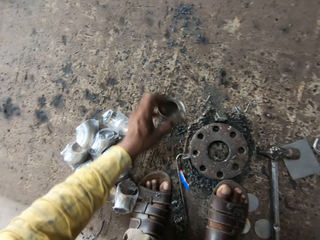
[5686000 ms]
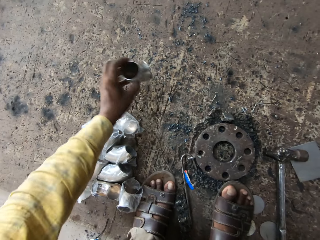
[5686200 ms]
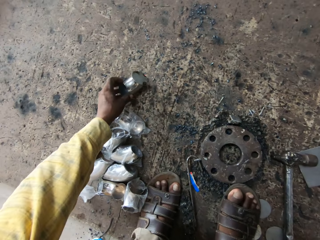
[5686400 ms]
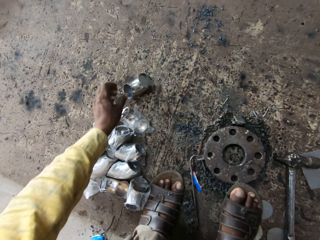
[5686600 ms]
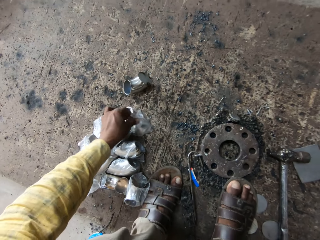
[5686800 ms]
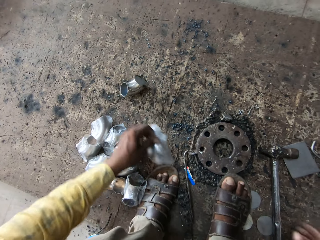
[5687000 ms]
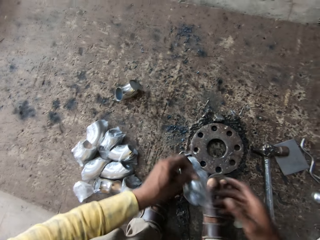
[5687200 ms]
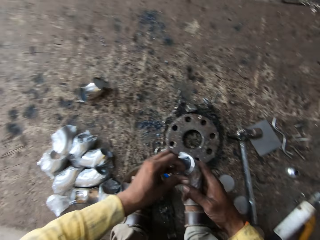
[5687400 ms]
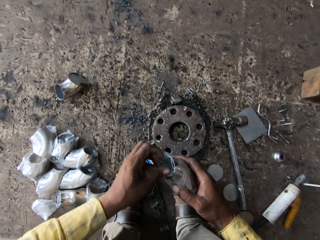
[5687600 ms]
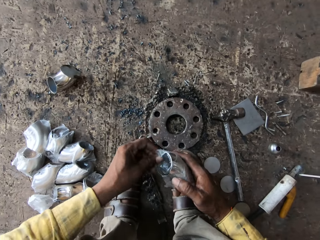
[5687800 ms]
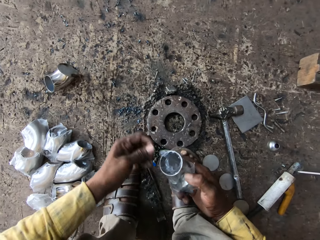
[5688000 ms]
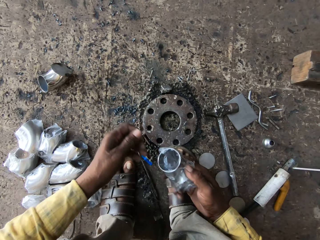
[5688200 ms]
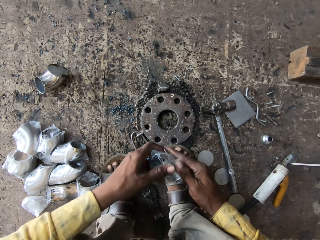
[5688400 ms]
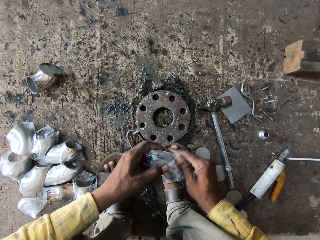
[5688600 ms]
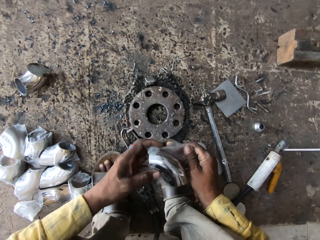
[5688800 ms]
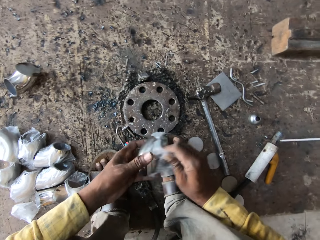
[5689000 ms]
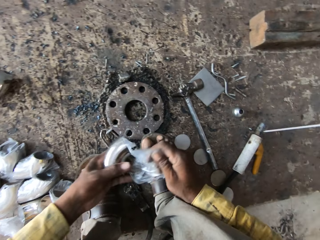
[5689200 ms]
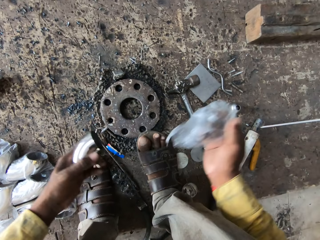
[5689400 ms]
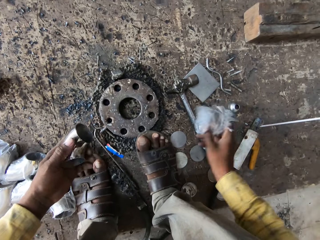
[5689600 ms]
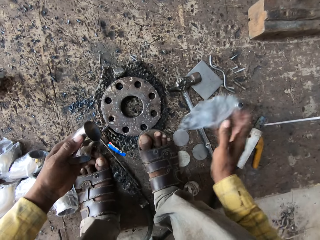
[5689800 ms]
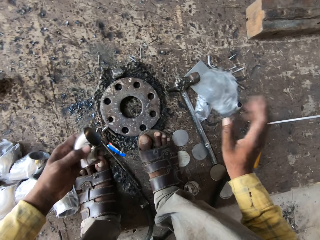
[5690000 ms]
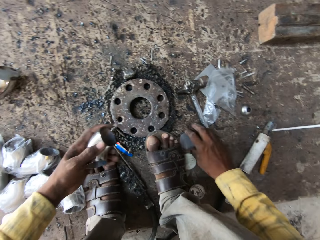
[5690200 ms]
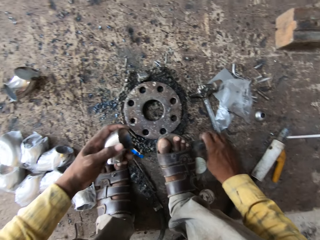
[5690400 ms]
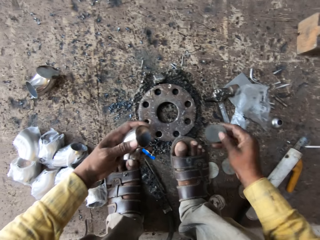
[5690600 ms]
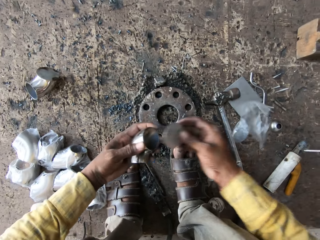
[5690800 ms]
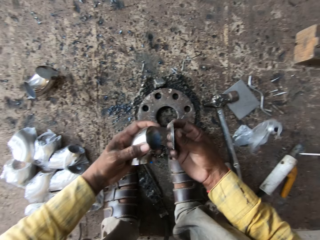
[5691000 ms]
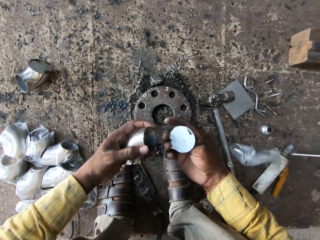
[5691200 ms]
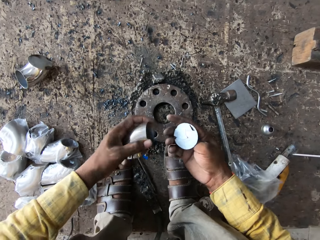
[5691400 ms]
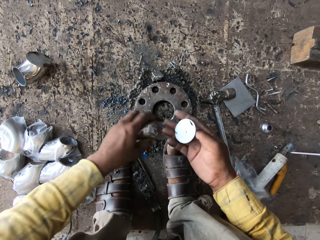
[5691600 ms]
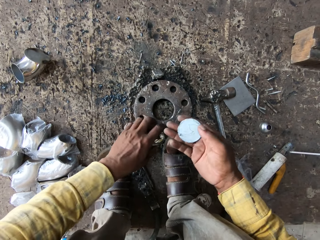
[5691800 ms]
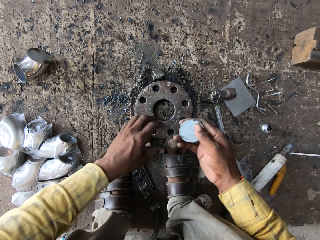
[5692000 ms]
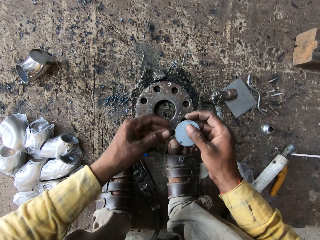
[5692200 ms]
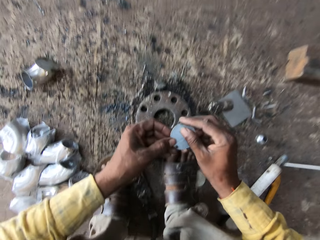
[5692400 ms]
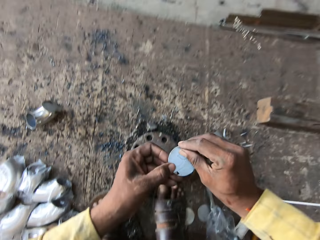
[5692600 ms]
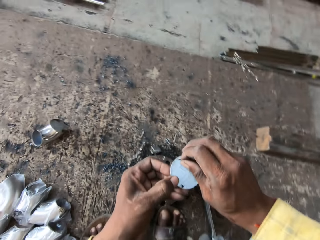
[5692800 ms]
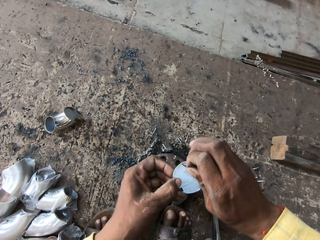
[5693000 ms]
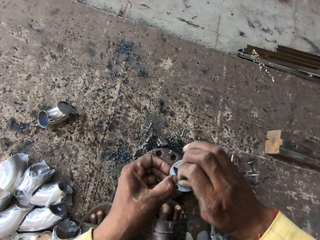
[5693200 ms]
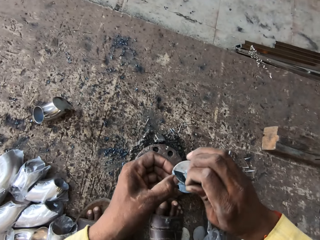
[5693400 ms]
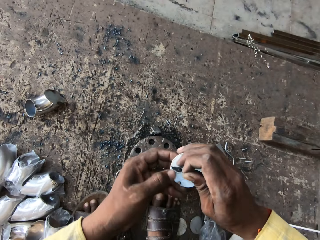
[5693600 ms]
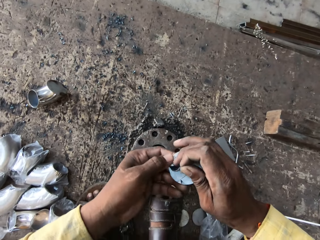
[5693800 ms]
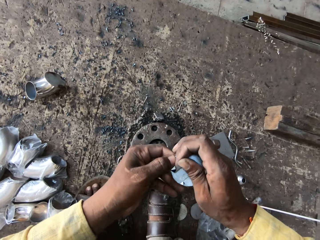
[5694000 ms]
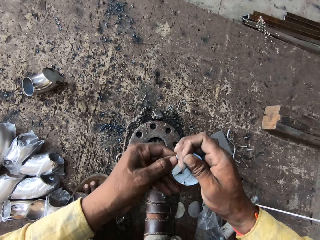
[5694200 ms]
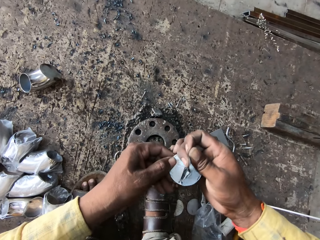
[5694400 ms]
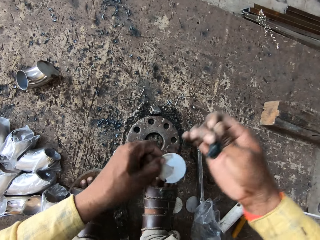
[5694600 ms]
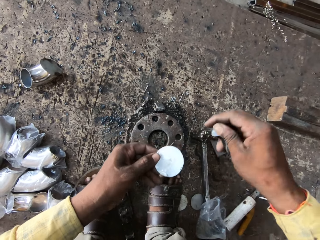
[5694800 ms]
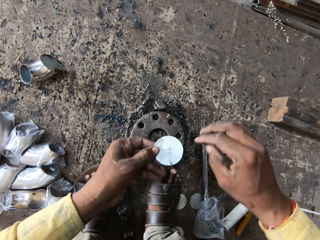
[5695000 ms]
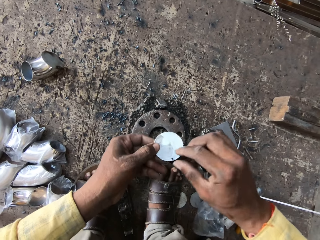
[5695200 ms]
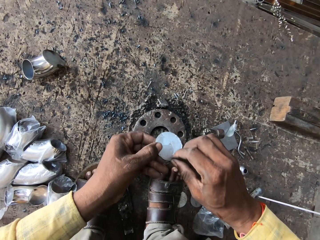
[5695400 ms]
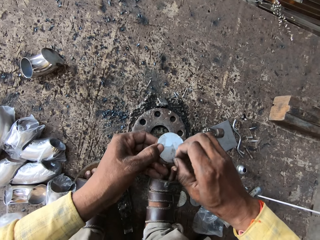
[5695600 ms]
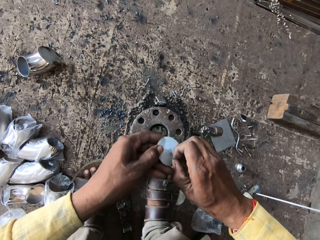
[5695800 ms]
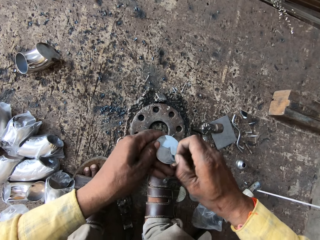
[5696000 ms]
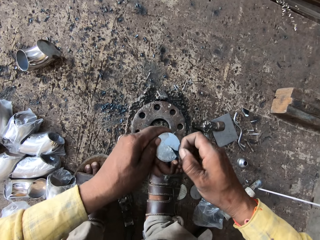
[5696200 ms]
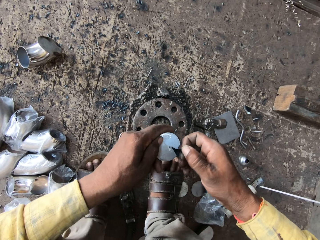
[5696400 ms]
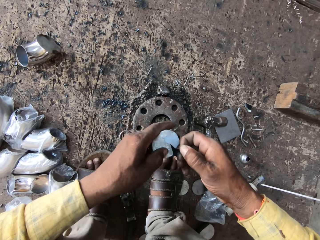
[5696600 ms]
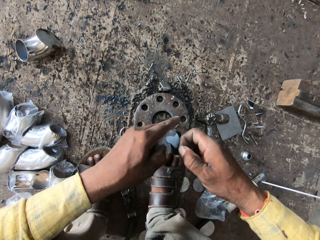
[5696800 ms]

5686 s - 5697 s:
The camera wearer puts the metal tube on the ground. They pick up a metal. They hold another metal tube. They remove nylon paper from the metal tube. They throw the paper on the ground. They pick up a metal. They hold a metal lid. They put a metal down. They remove the nylon paper on the metal lid.

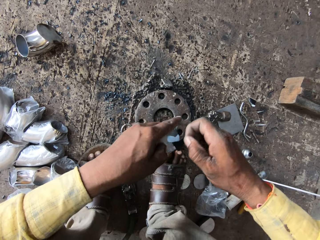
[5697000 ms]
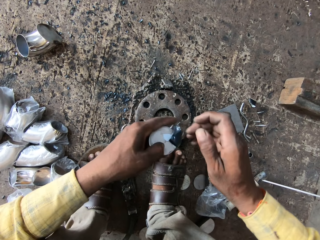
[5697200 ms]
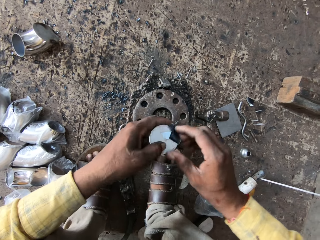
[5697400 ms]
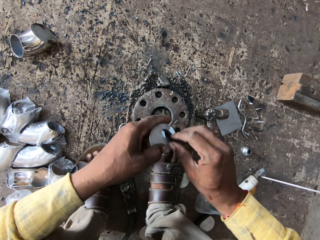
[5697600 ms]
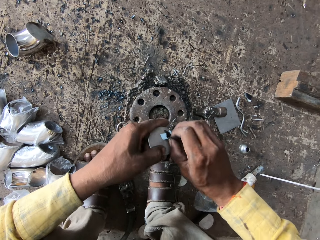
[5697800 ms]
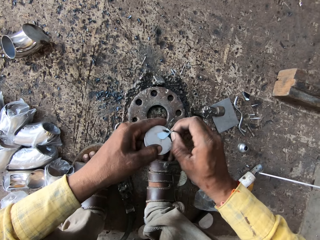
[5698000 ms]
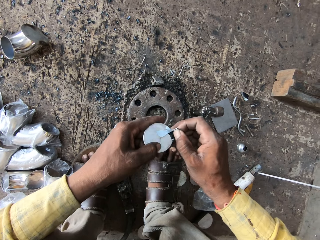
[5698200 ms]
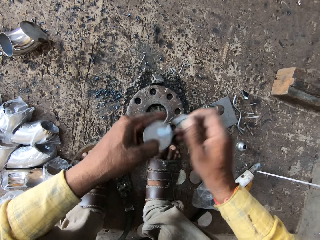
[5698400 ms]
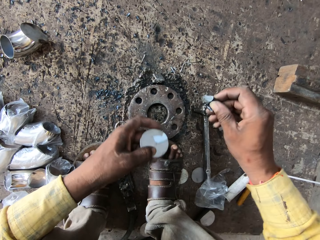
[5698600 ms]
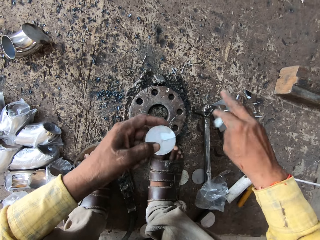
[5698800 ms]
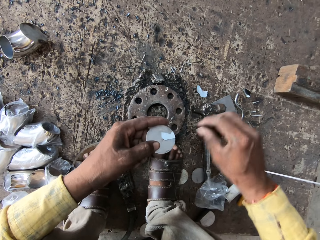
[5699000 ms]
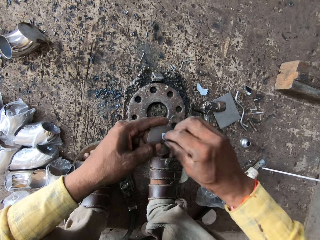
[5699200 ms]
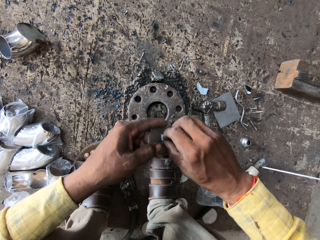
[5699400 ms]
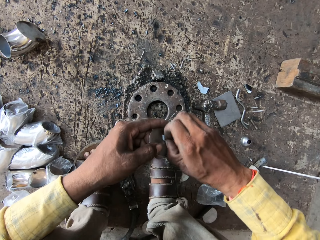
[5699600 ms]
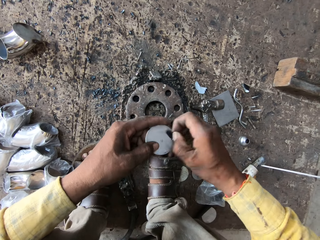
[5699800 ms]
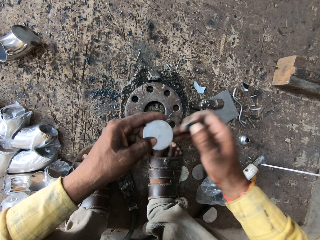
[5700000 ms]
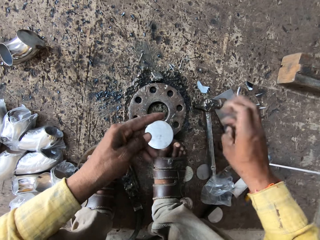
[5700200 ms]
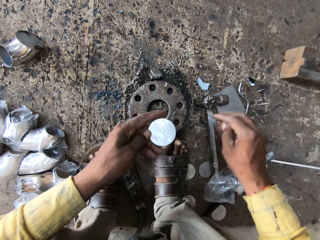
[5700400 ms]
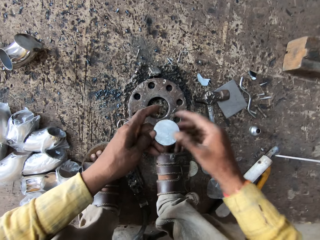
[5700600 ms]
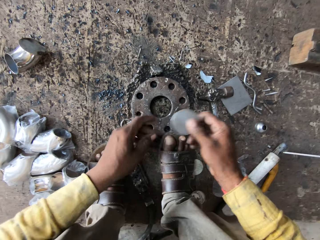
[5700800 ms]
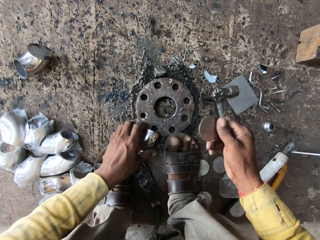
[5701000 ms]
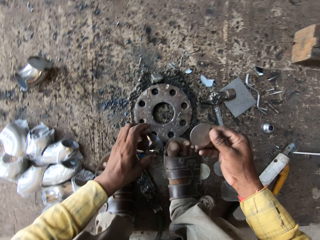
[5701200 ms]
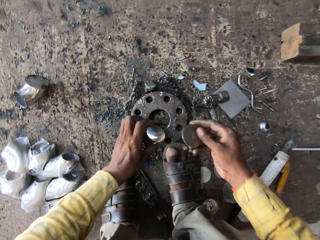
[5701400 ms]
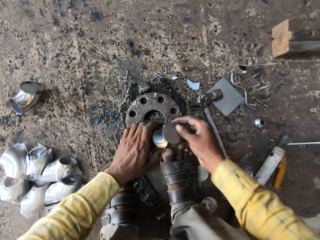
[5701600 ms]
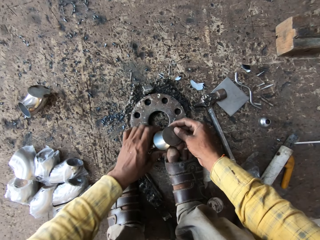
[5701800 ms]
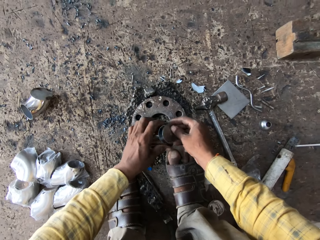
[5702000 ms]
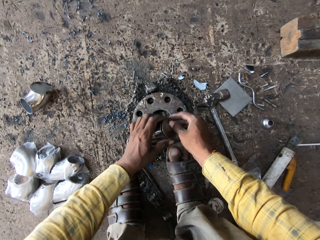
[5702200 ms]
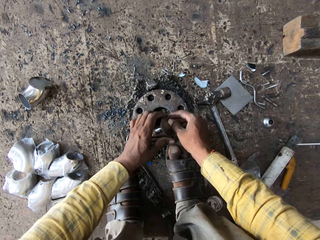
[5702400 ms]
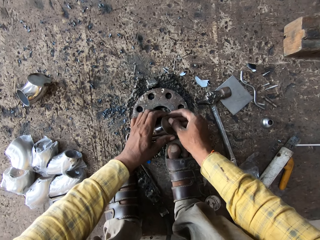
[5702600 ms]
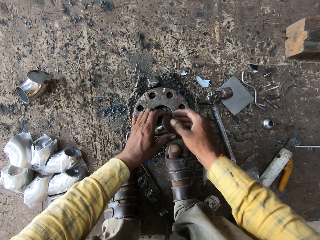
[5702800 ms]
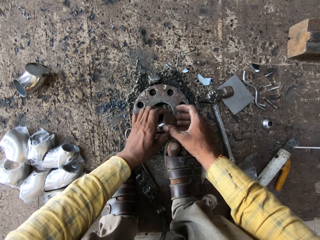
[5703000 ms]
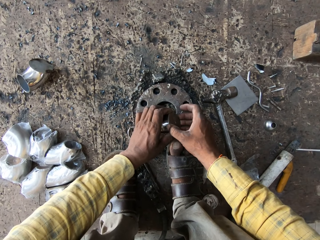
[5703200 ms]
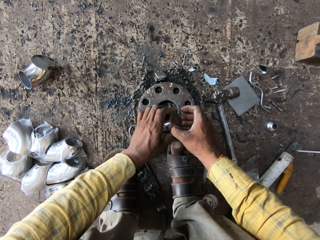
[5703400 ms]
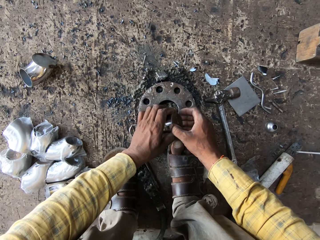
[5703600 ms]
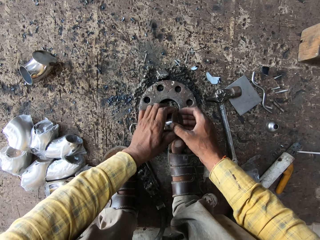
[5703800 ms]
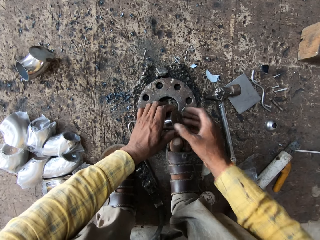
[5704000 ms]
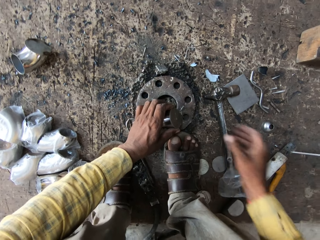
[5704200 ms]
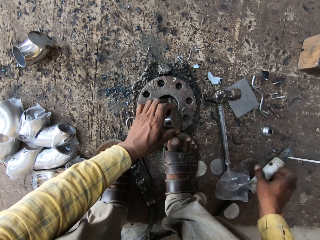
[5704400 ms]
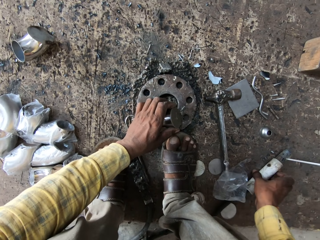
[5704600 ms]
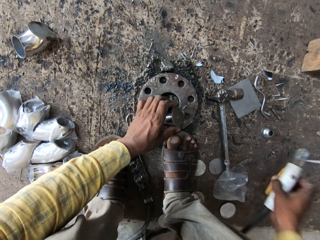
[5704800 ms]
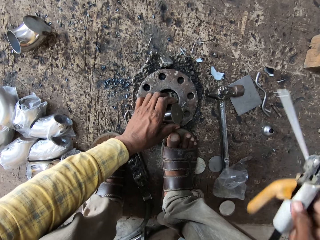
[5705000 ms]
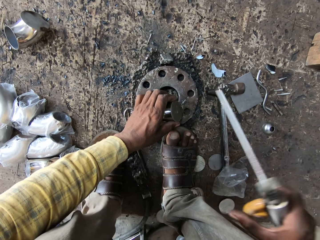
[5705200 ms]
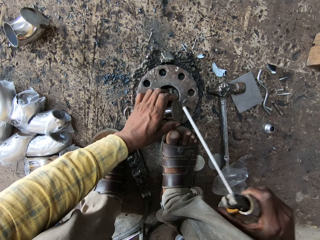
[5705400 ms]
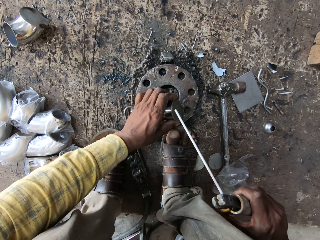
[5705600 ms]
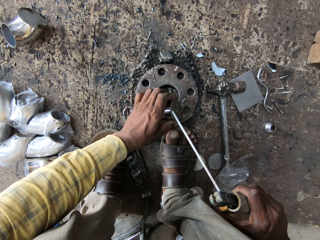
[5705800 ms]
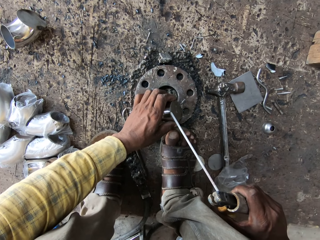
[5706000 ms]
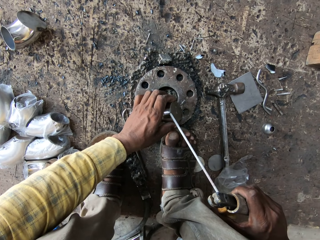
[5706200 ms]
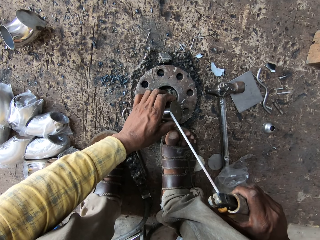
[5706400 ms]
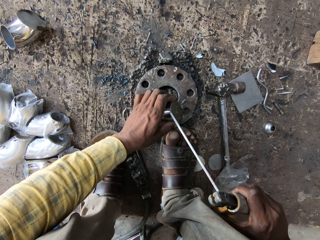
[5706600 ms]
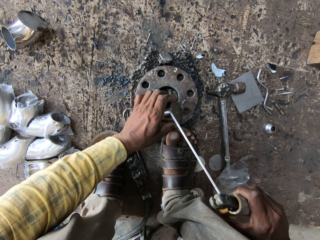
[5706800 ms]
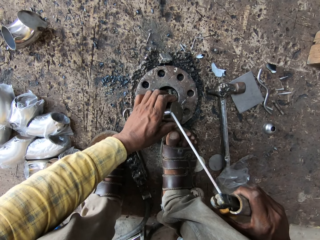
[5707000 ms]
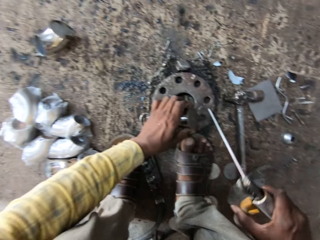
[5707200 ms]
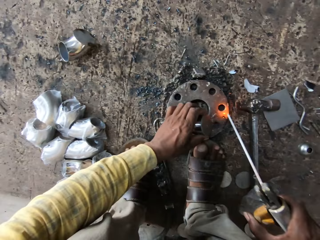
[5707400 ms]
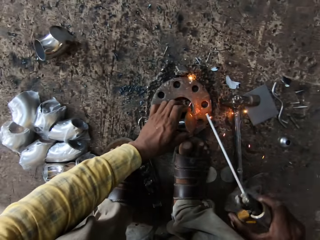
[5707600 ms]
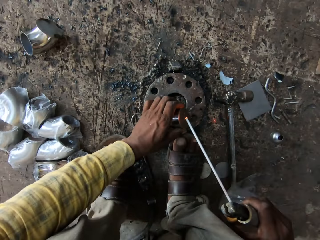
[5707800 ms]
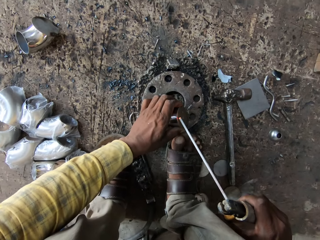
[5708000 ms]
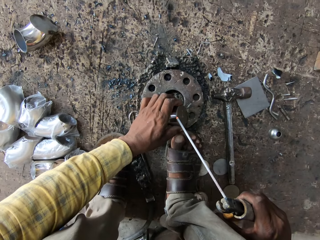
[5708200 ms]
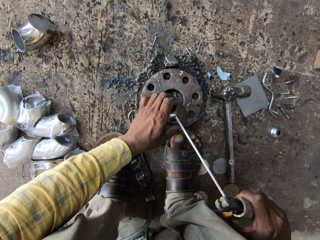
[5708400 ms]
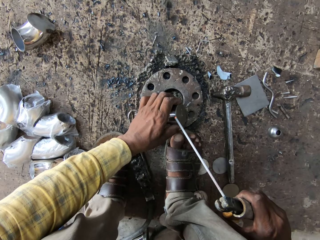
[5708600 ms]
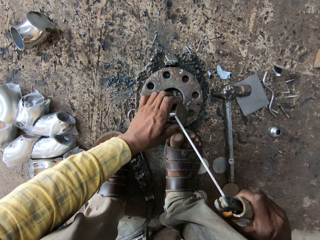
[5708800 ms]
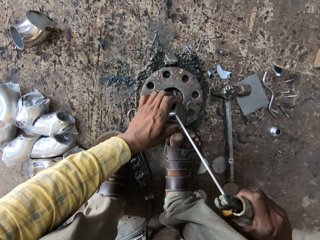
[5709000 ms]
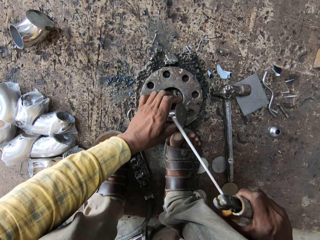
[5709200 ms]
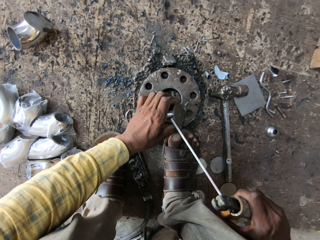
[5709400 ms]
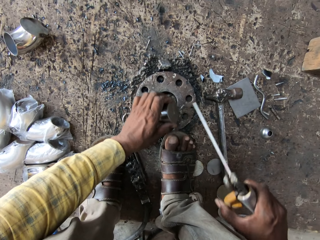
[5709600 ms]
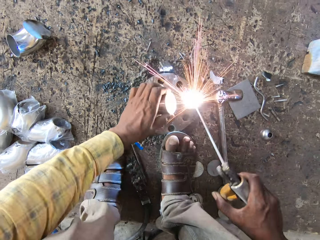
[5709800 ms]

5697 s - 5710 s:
The camera wearer throws the paper on the ground. They remove the paper on the metal lid. They throw the paper on the ground. They pick up a metal. They close the metal tube with the tube lid. They join the metal. They pick up the electrode holder. They hold the welding rod. They weld the metal using the welding rod.
